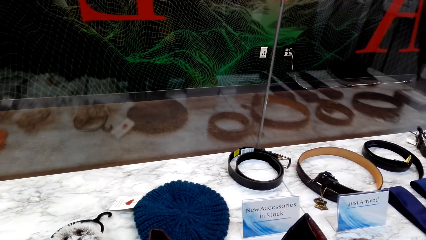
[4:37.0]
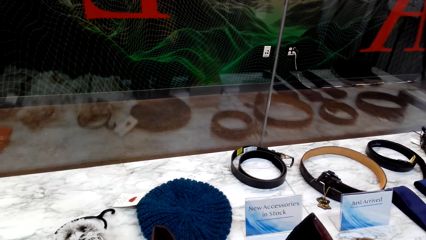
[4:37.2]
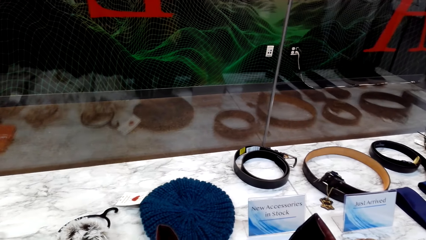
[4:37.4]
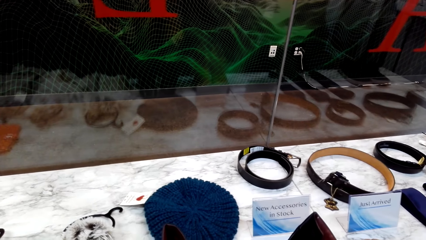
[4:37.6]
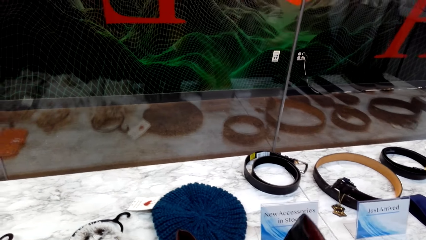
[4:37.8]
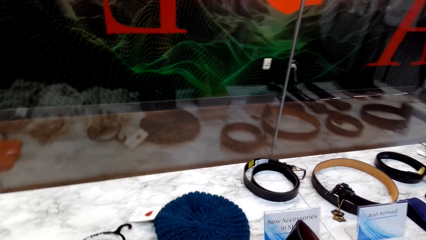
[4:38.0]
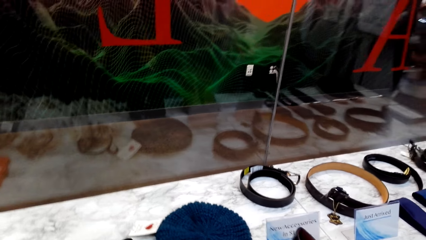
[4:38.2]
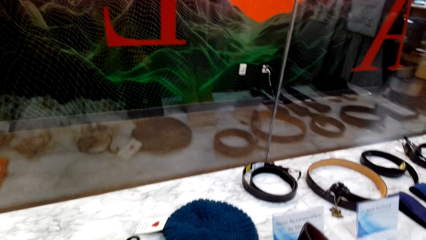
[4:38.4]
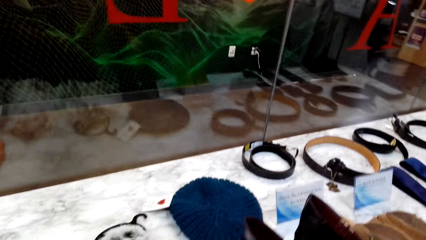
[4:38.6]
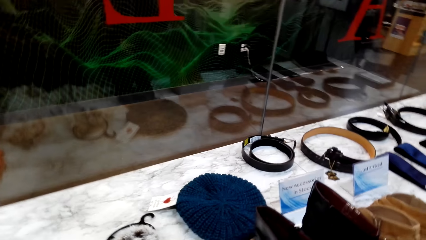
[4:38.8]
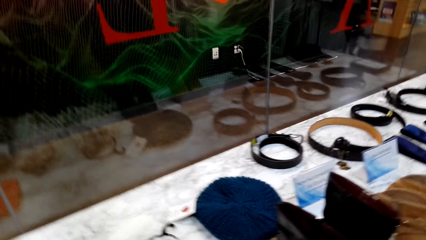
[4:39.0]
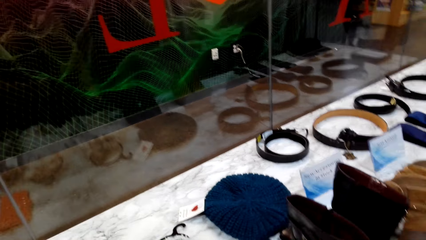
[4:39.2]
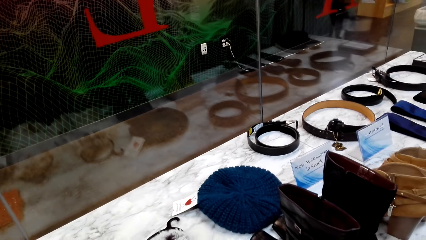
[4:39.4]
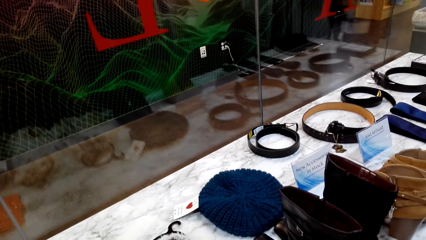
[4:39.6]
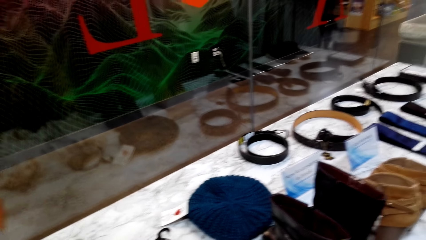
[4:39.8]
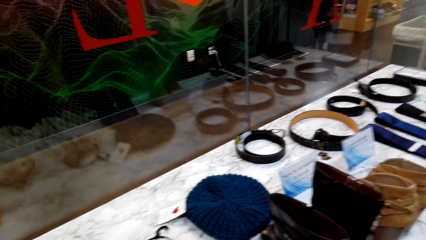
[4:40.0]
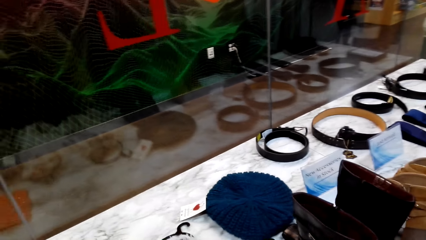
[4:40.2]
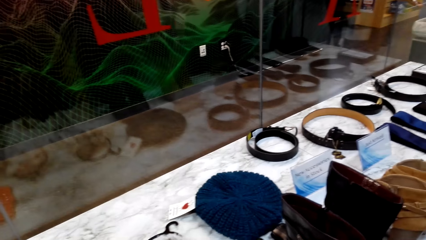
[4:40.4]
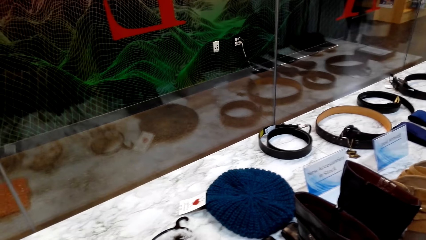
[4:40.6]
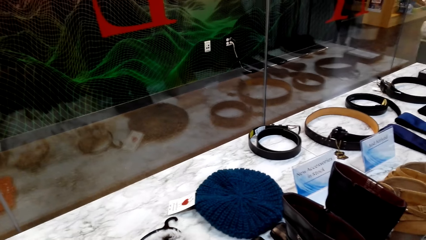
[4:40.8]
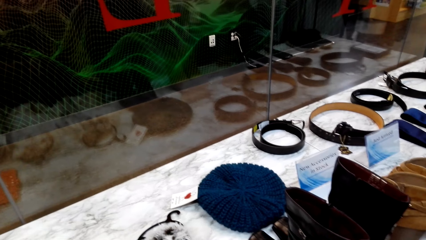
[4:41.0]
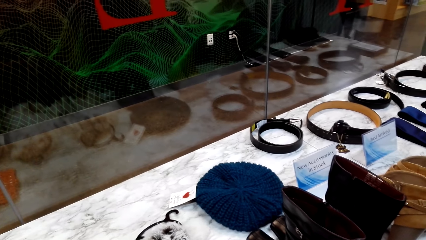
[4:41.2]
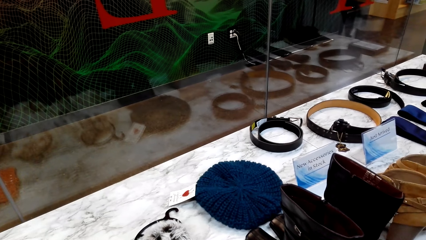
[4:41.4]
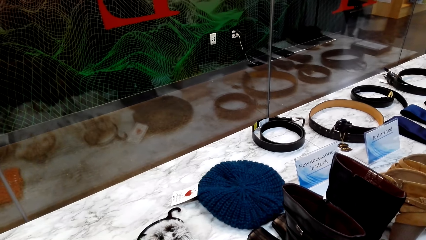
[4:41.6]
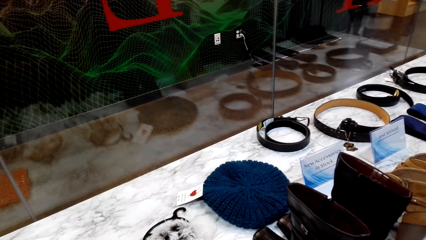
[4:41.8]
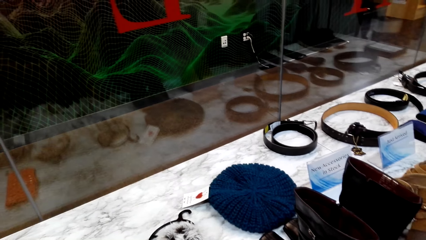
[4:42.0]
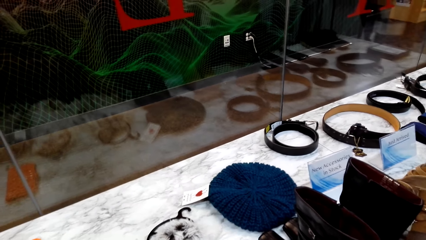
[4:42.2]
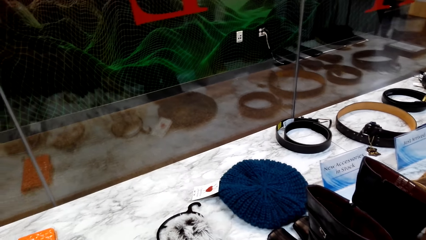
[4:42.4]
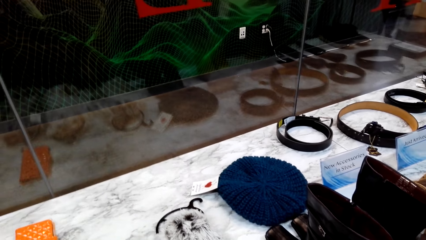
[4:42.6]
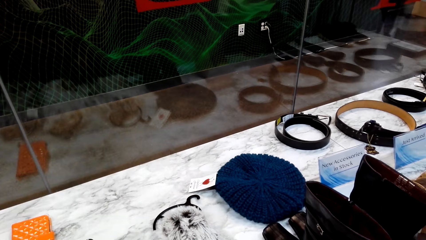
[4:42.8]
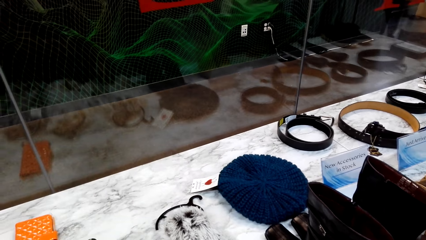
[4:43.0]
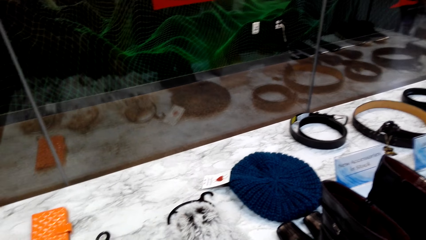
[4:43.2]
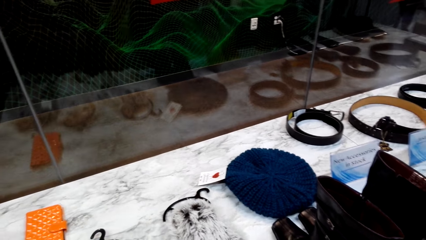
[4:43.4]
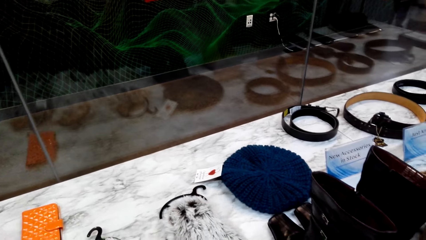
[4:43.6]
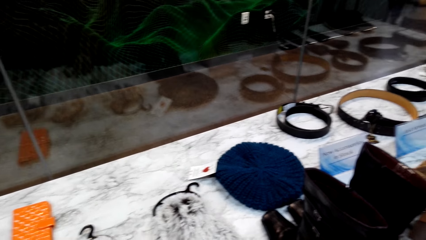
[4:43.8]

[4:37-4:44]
The camera wearer holds a shoe boot.

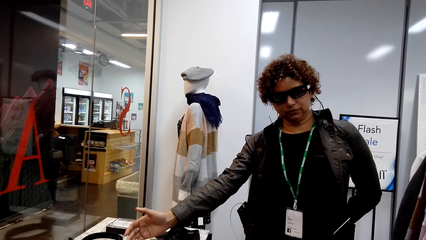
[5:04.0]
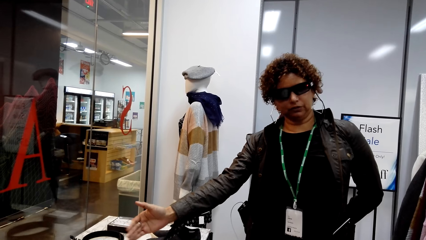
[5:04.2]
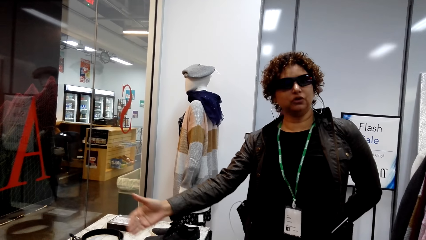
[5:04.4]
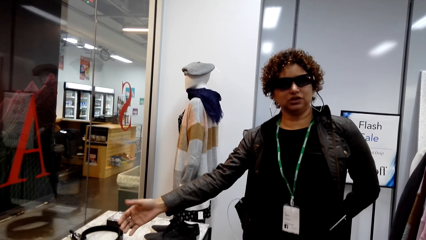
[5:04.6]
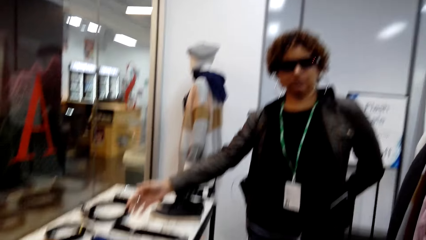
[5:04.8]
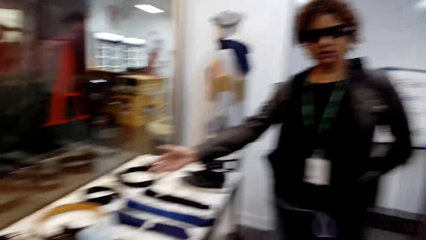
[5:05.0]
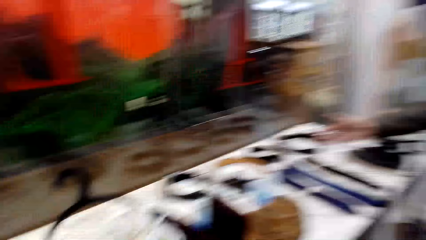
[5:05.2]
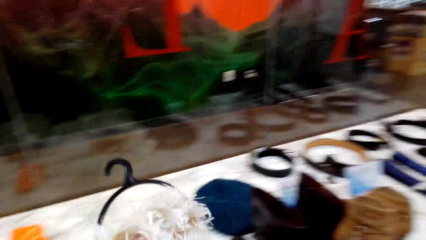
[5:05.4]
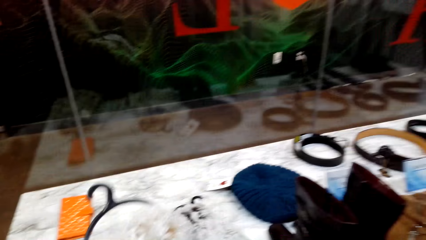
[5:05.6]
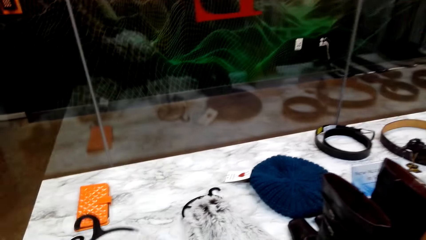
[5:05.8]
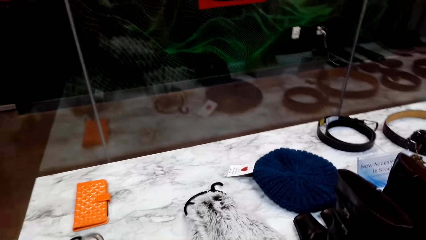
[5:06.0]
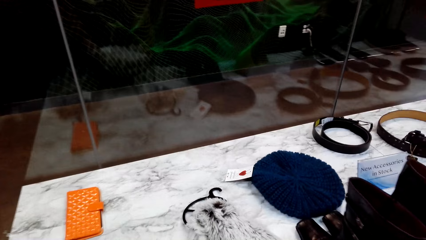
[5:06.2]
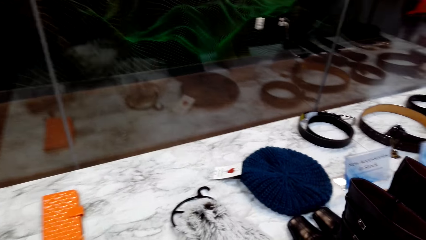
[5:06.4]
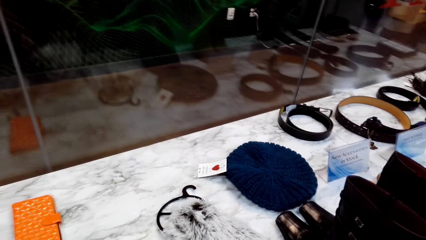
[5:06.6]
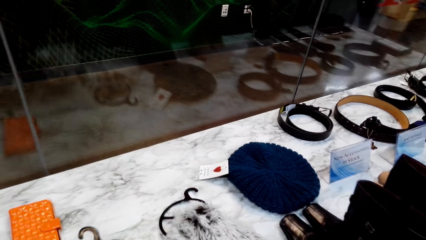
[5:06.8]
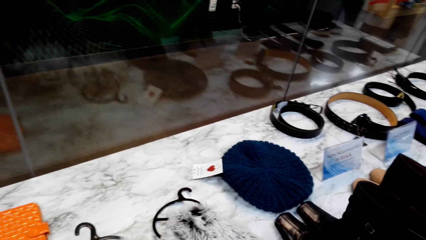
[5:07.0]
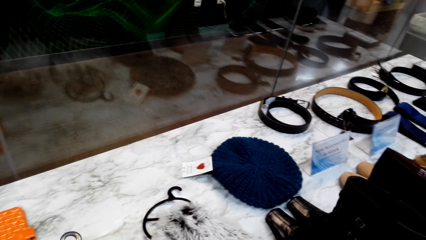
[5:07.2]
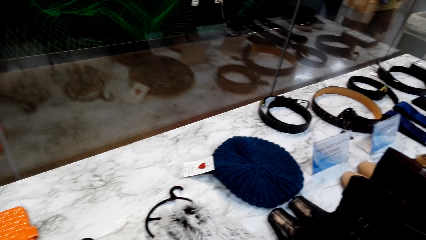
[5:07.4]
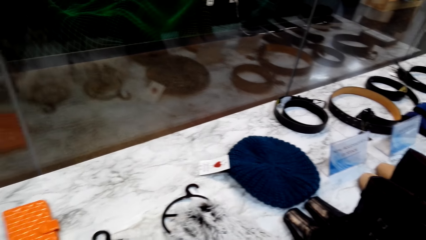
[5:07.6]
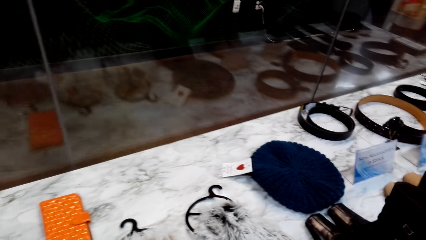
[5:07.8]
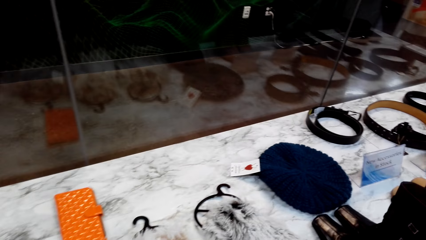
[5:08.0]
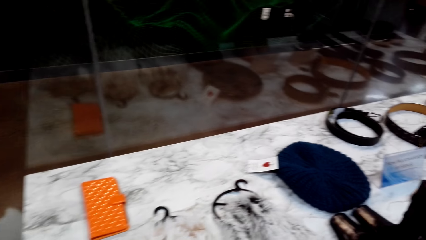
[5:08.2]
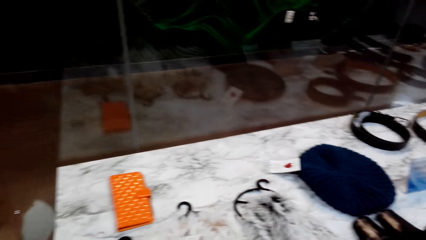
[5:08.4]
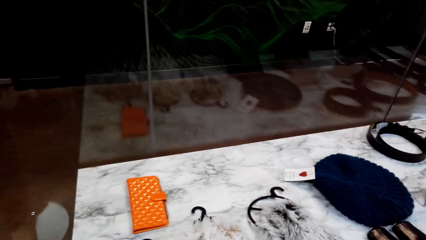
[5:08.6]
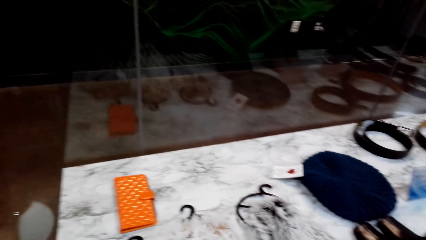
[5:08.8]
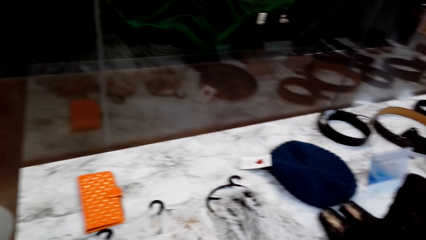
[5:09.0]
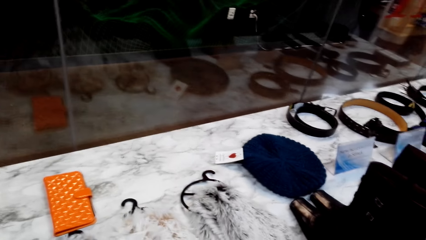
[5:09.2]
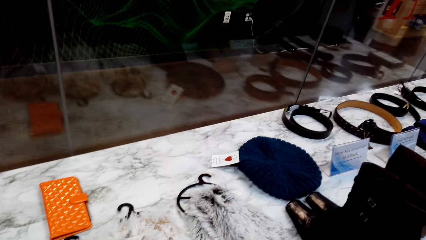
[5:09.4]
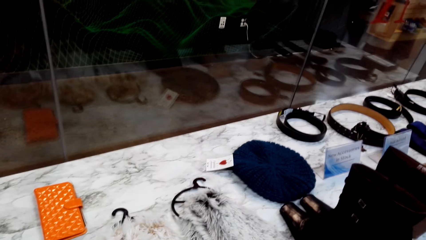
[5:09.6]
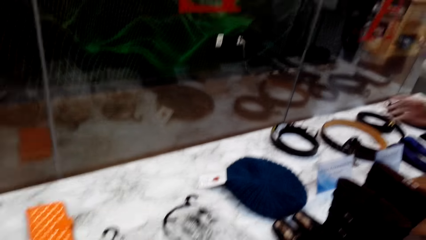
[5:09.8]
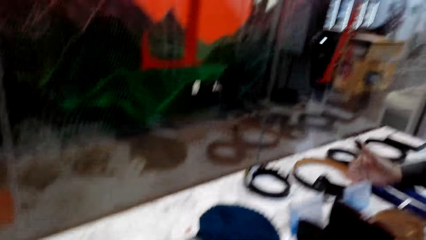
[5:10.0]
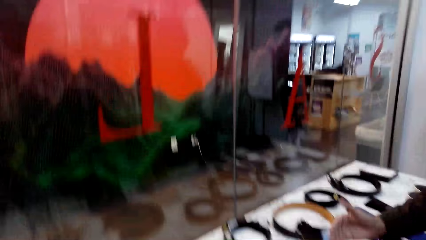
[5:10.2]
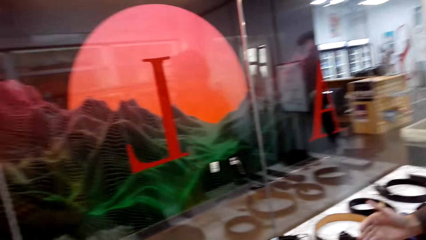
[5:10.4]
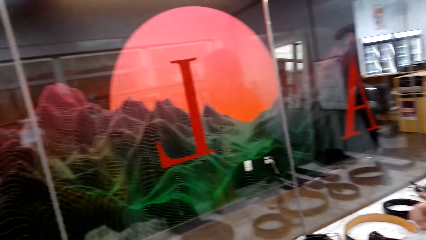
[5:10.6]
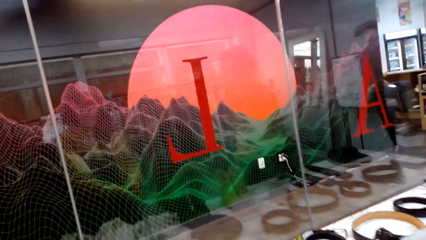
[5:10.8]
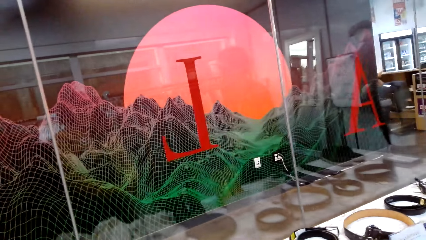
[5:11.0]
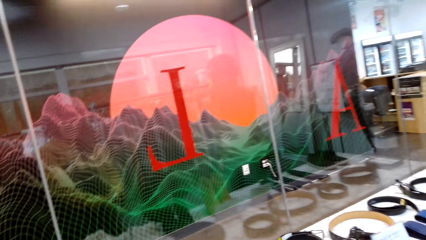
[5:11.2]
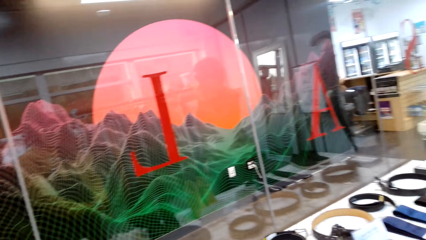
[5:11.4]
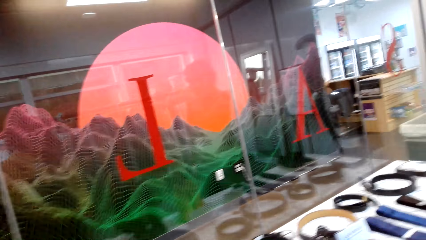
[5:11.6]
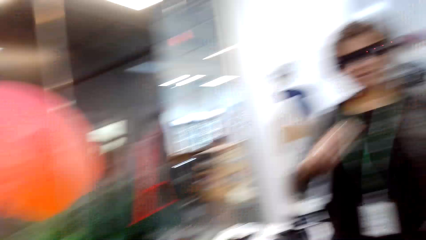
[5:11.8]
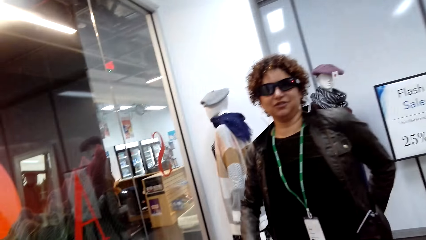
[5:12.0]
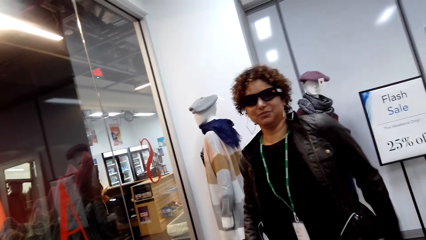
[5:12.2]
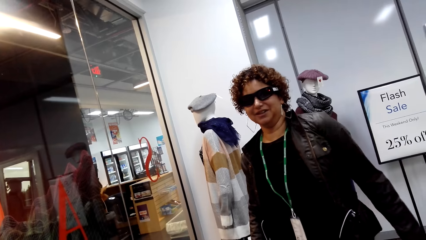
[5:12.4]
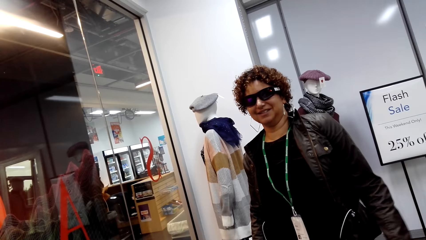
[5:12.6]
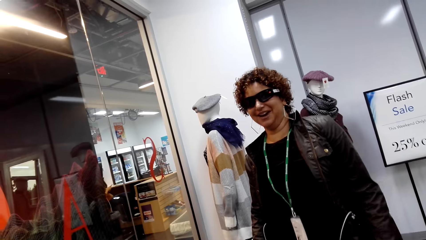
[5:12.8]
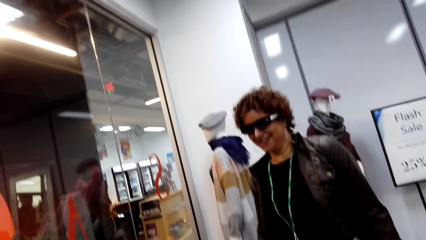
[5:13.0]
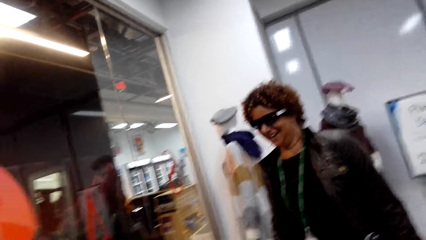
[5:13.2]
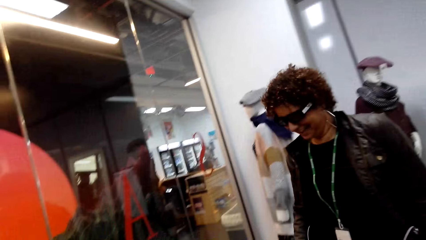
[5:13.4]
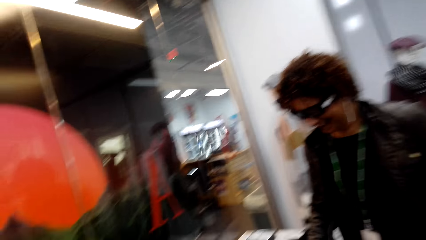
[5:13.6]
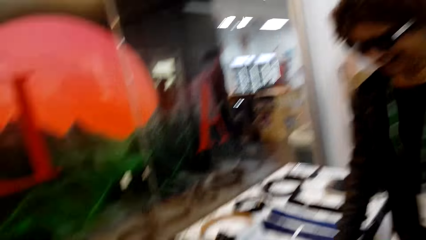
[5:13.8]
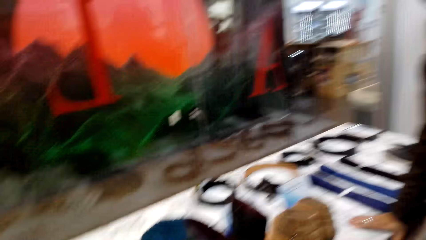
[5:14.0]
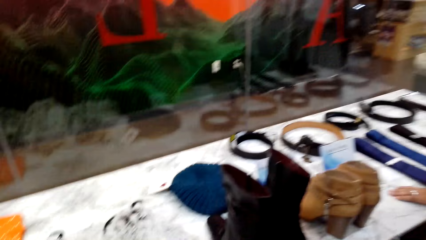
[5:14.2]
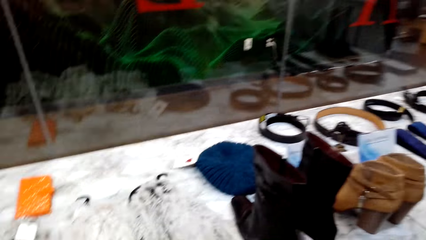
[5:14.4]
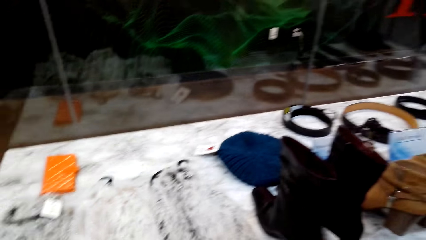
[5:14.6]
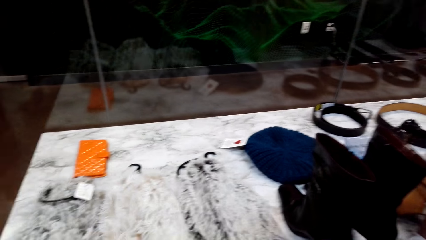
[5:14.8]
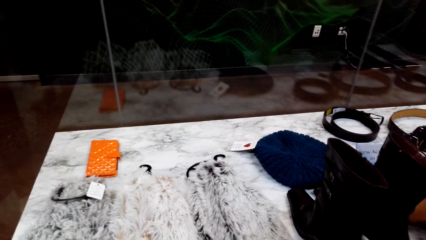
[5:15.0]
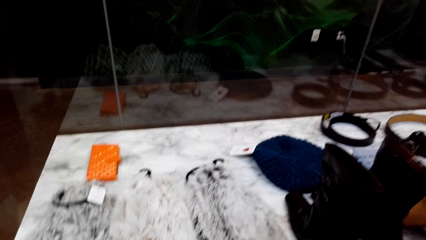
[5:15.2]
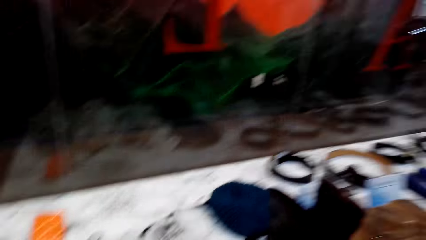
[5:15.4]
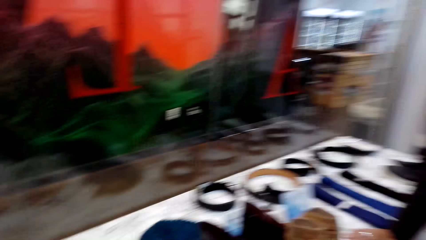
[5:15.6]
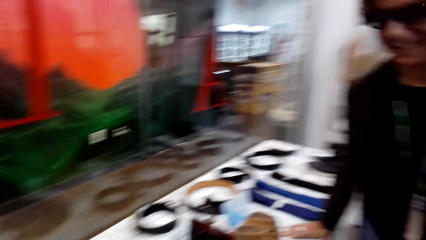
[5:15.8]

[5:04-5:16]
The camera wearer holds a scarf. A woman talks to the camera wearer.
